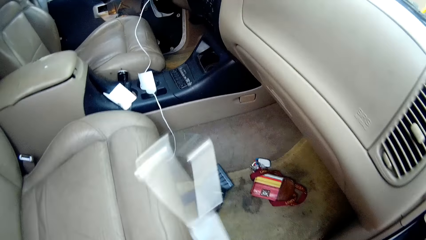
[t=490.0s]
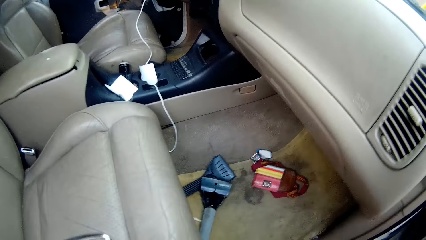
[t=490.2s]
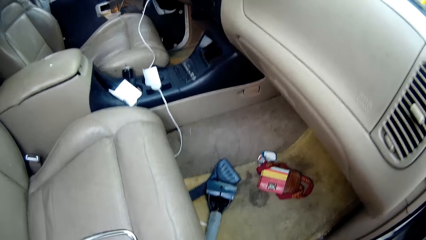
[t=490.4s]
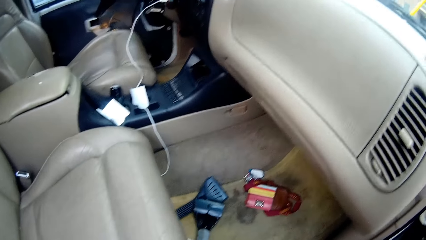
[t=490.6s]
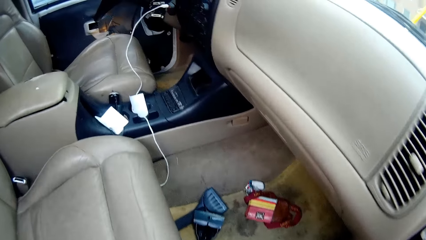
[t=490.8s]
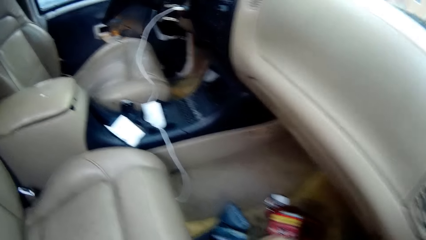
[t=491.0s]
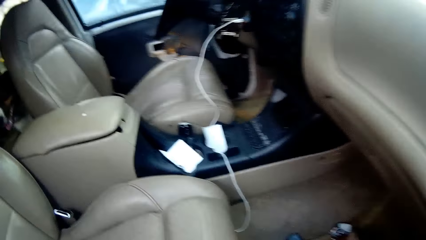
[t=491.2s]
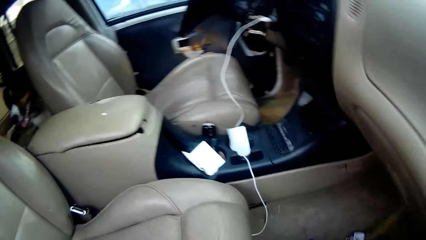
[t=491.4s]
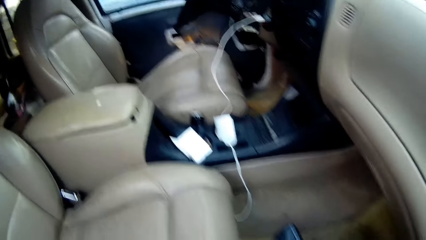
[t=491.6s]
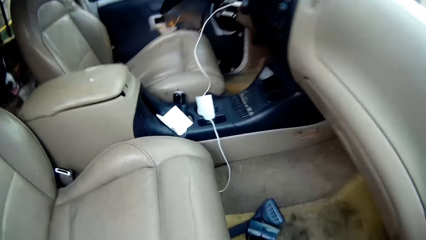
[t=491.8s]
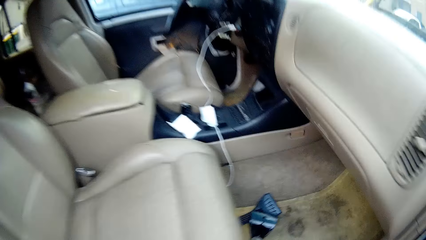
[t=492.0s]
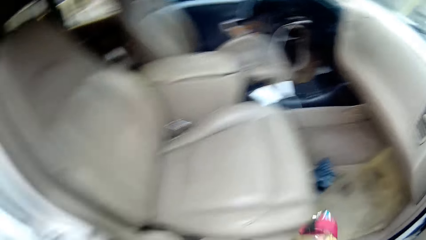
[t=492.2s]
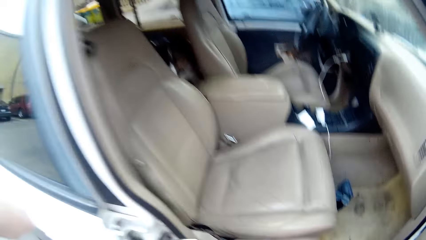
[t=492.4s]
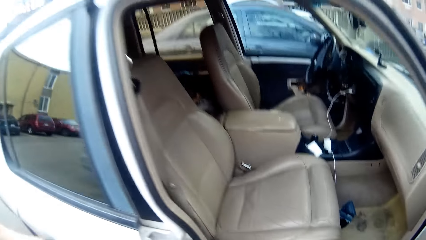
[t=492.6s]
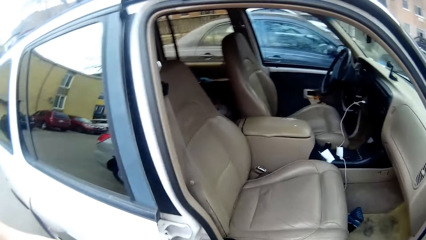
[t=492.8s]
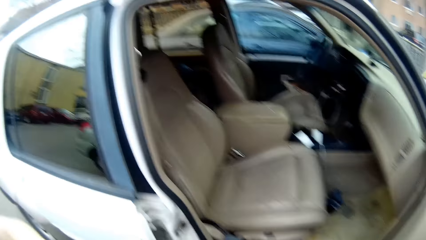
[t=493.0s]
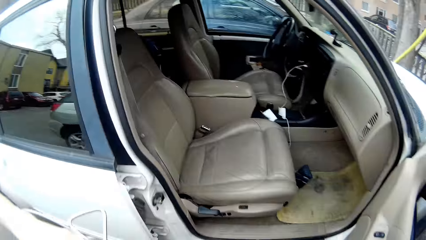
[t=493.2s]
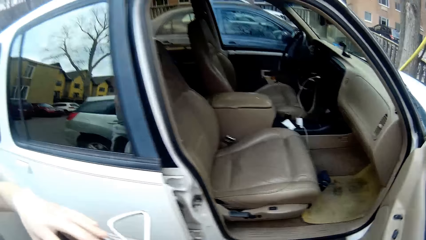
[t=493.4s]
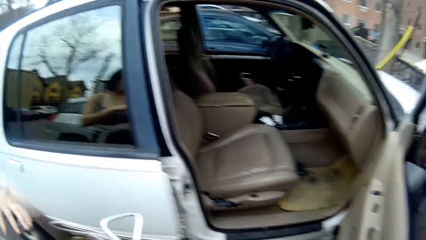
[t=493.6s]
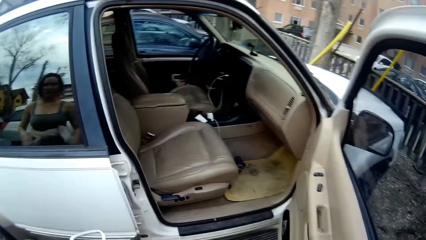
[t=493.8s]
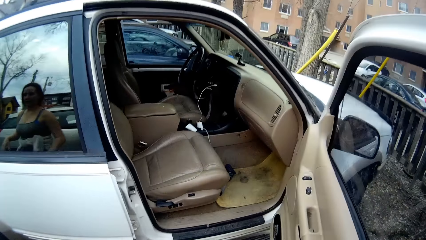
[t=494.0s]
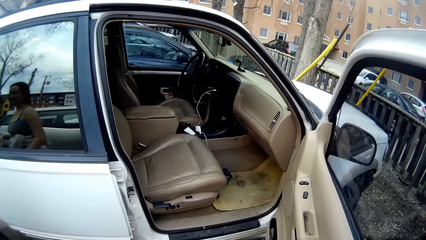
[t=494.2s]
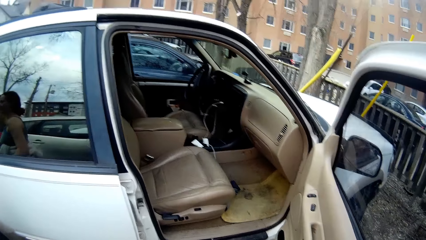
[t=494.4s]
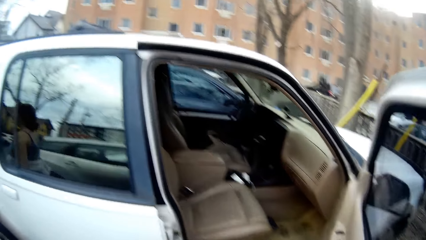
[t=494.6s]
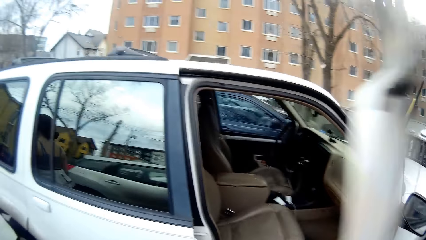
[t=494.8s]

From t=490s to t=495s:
The camera wearer picks up the rope. They step away from the car.
